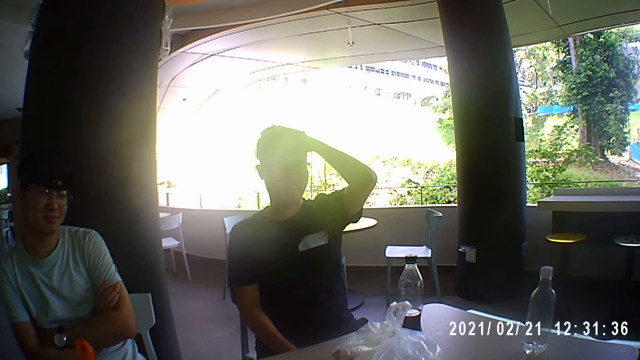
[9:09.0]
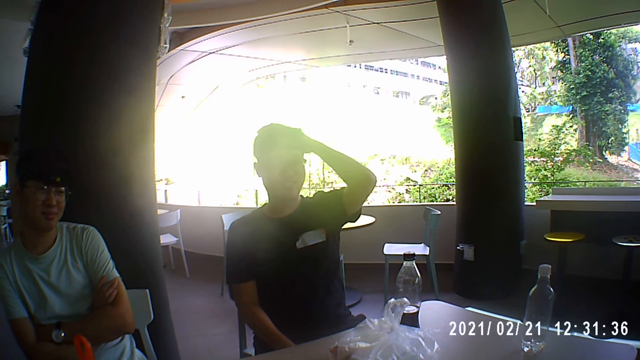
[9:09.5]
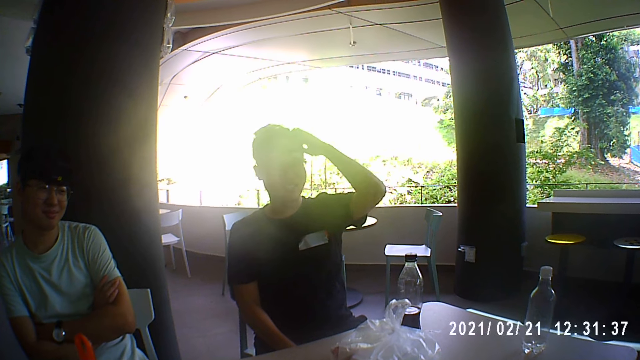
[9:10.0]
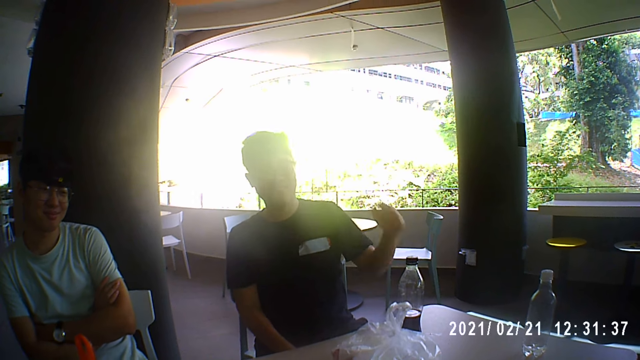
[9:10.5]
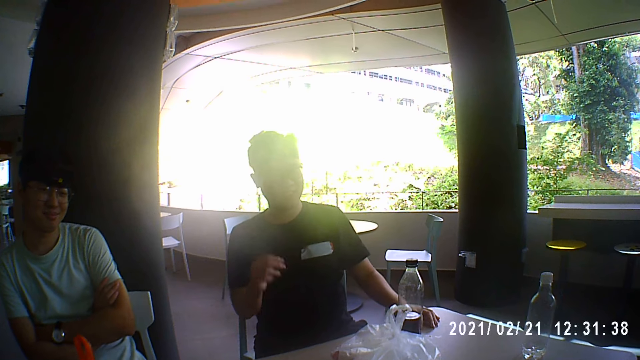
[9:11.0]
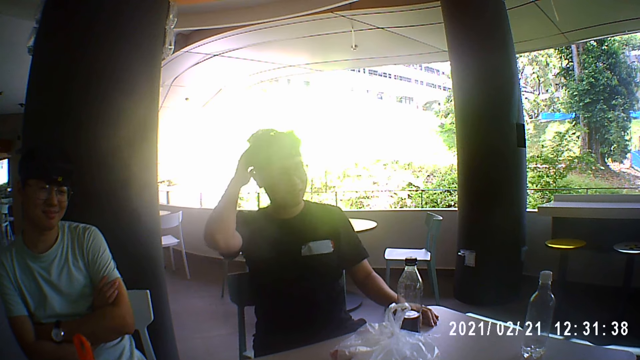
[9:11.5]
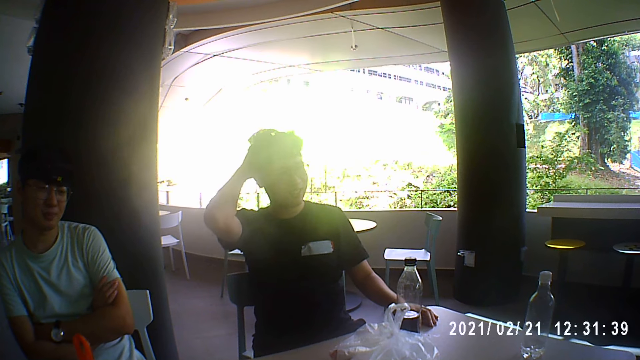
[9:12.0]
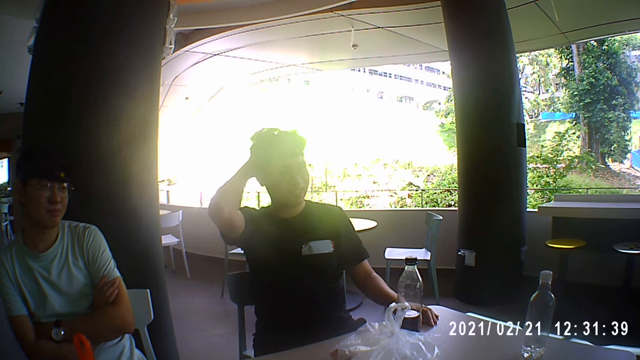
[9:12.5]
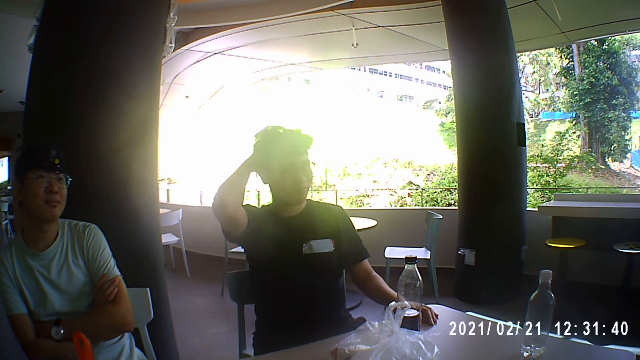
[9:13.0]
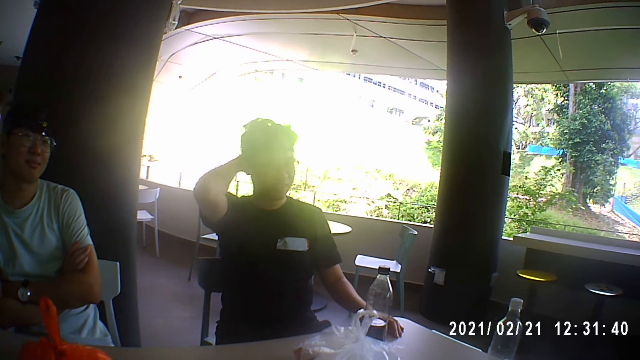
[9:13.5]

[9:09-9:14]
The man places his left hand on the table. He touches his head, on his hair, with his right hand.

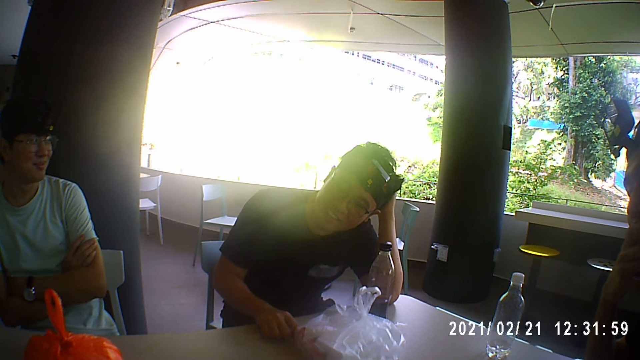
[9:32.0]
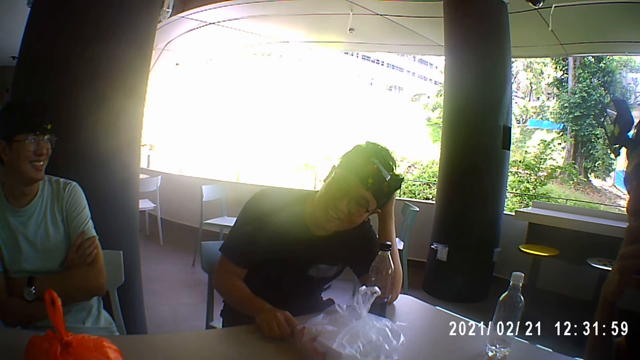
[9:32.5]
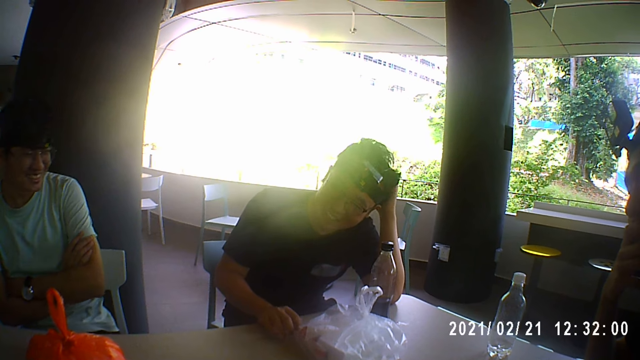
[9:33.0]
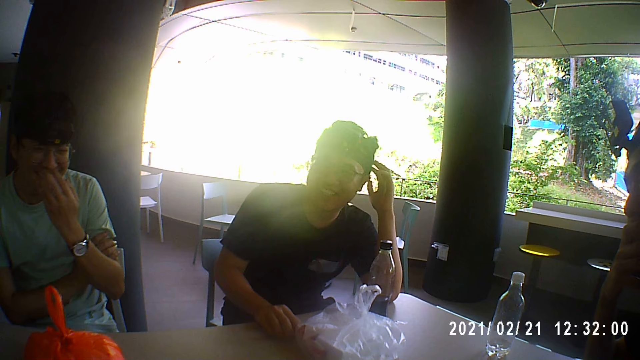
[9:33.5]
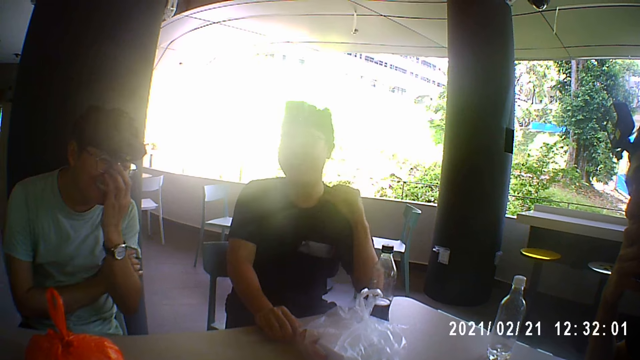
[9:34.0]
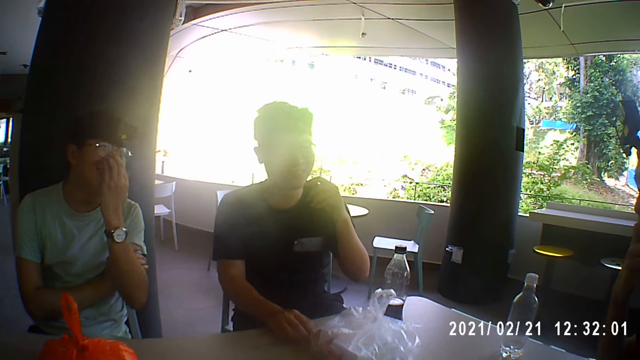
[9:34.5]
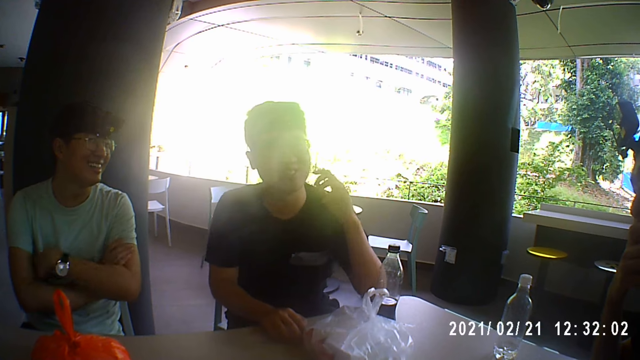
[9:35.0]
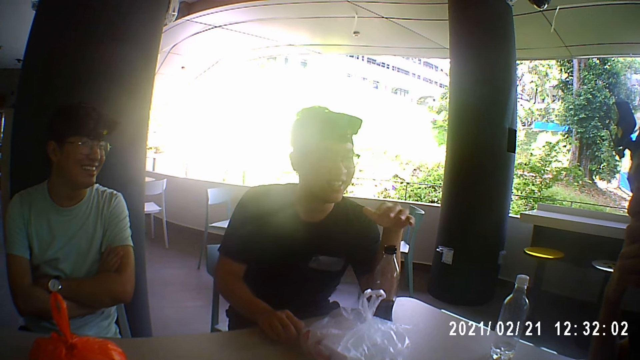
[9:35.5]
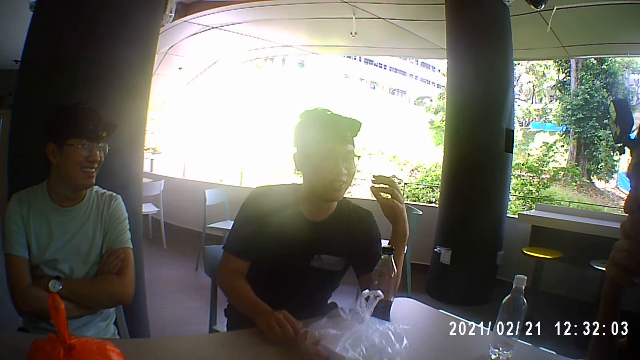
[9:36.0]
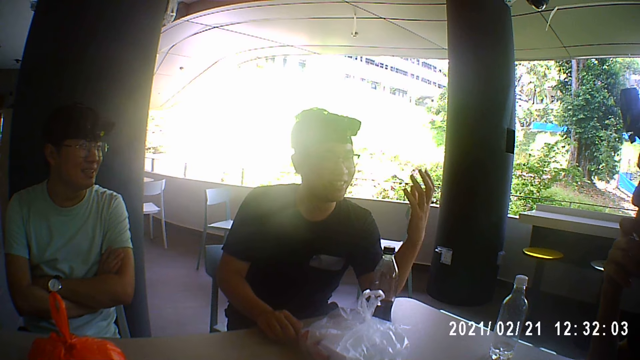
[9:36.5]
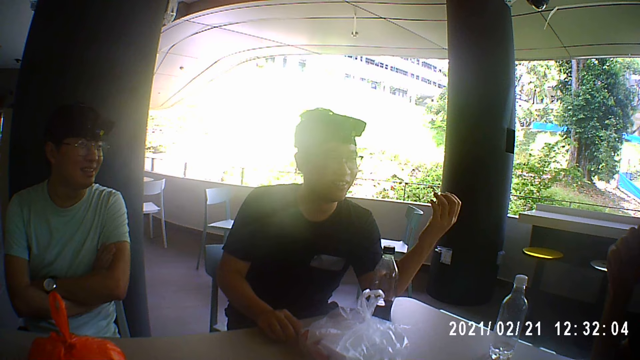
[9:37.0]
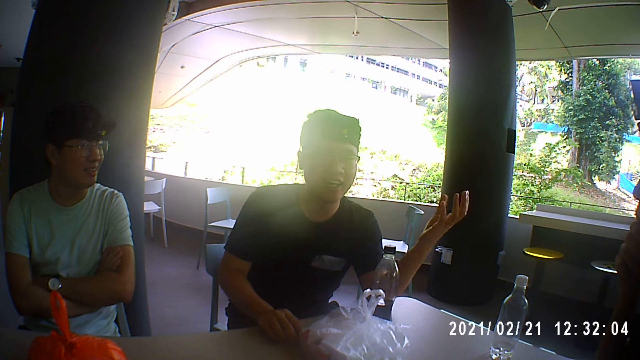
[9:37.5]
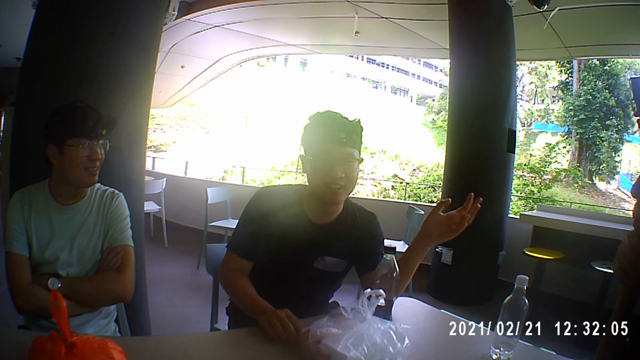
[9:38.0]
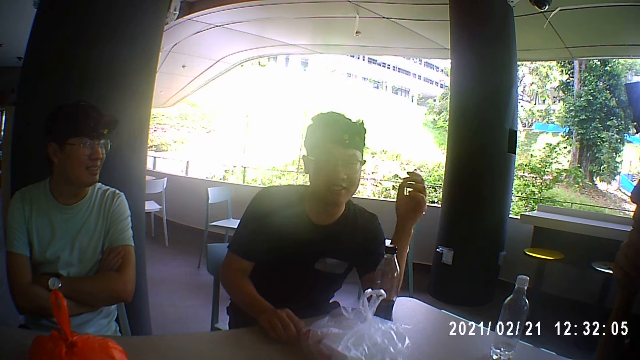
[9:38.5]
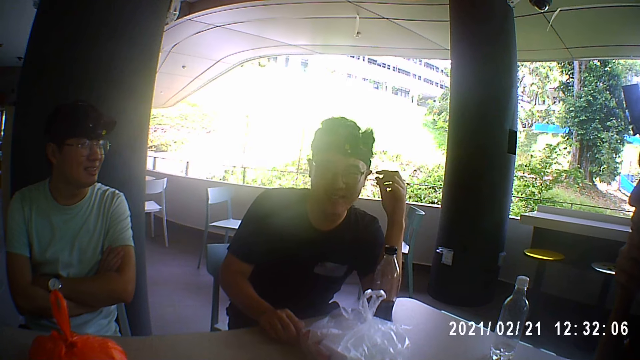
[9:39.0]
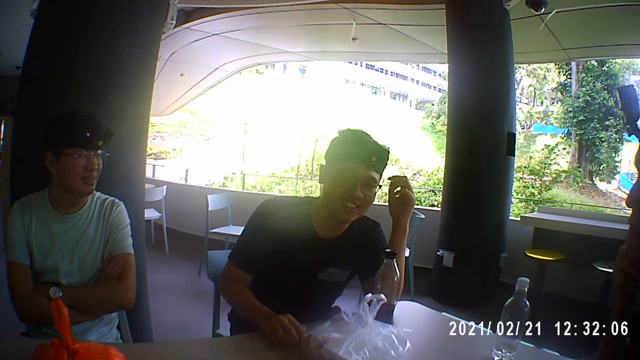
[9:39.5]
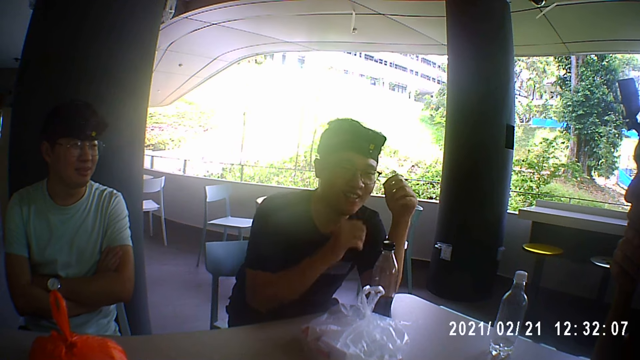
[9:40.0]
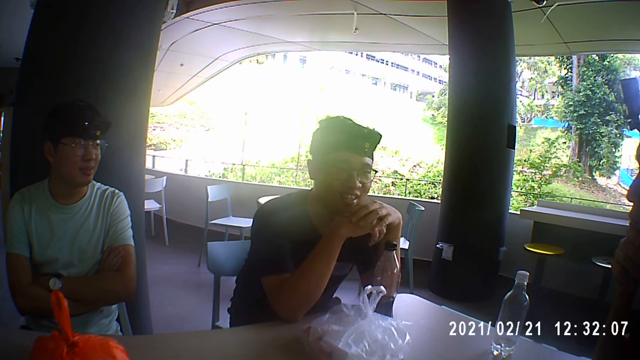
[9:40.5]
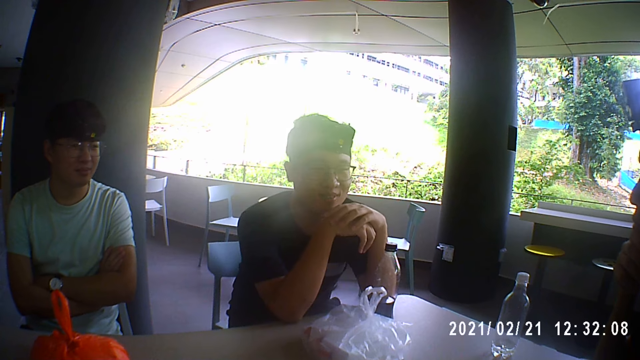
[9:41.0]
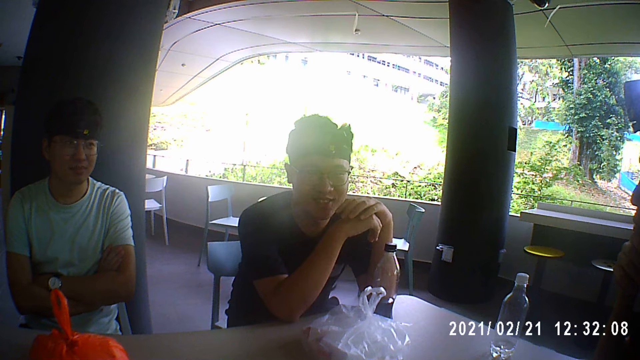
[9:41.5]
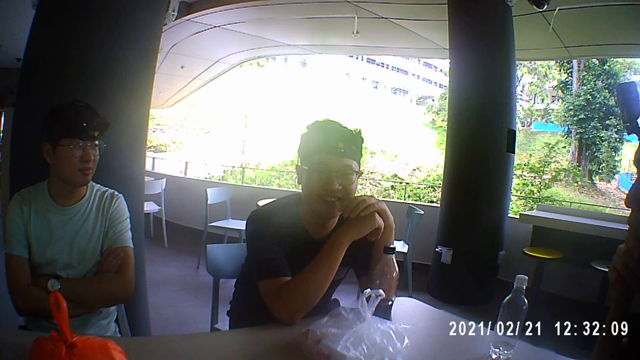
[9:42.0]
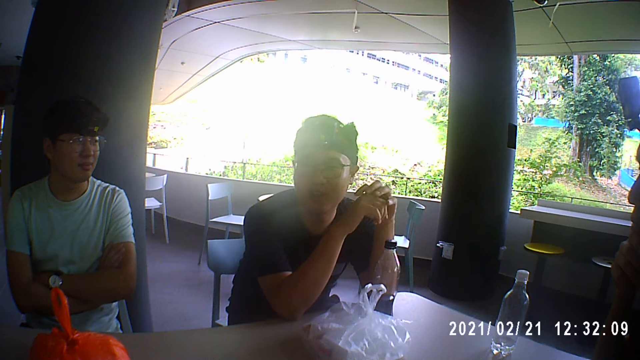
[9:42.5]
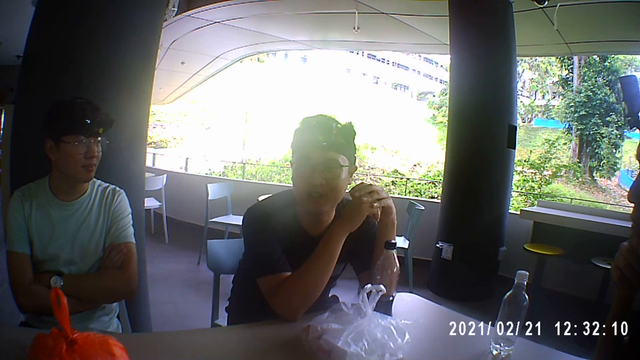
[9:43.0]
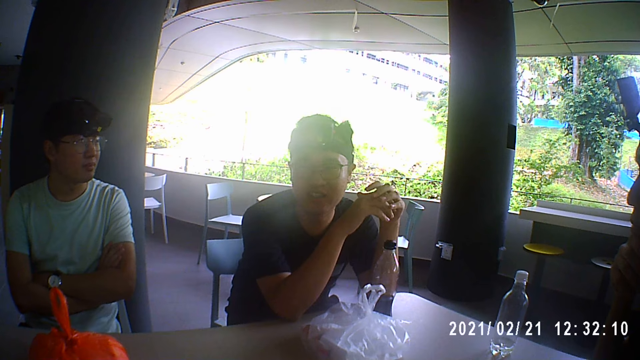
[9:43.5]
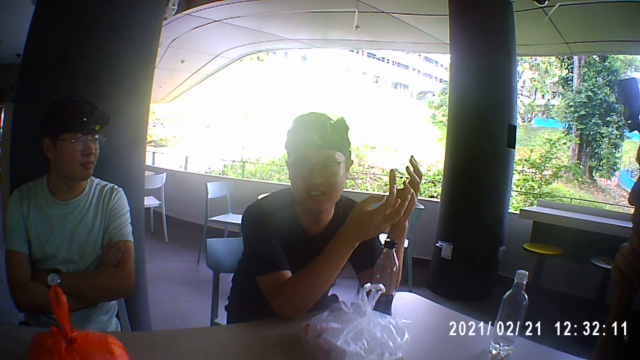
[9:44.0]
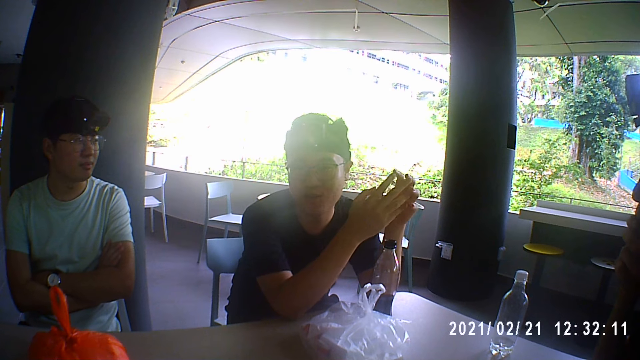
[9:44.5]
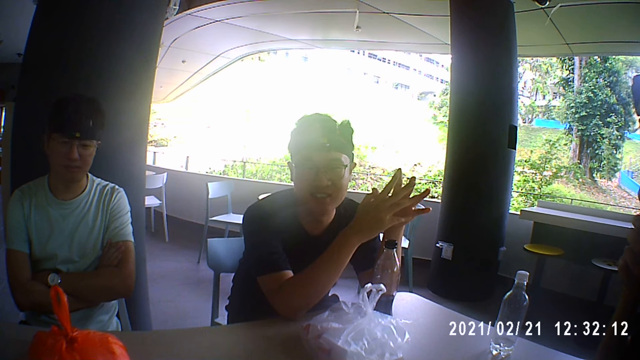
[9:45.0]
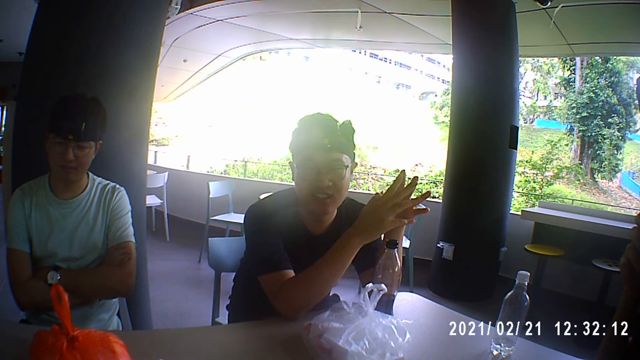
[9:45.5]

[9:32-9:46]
A man touches his face with his left hand. Another man places his left hand on the table. The first man folds his hand. The other man puts both hands together.

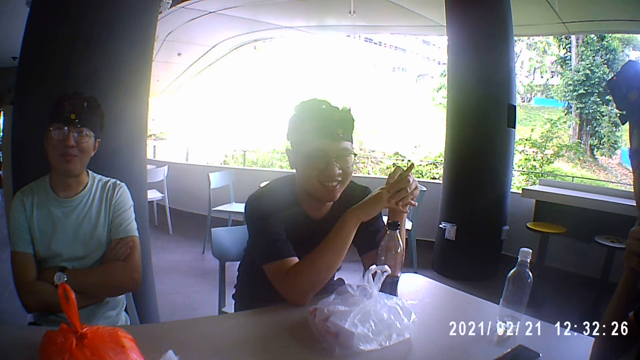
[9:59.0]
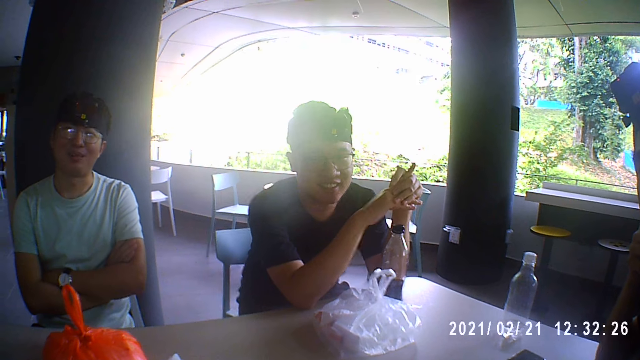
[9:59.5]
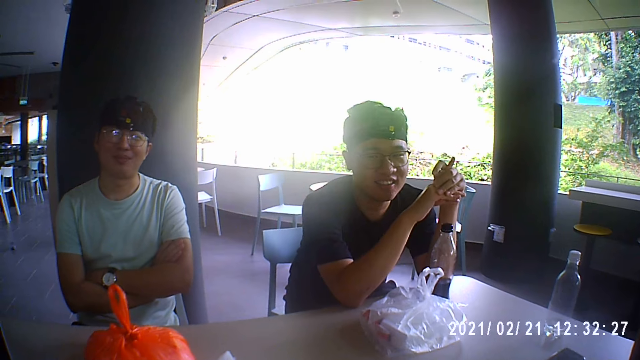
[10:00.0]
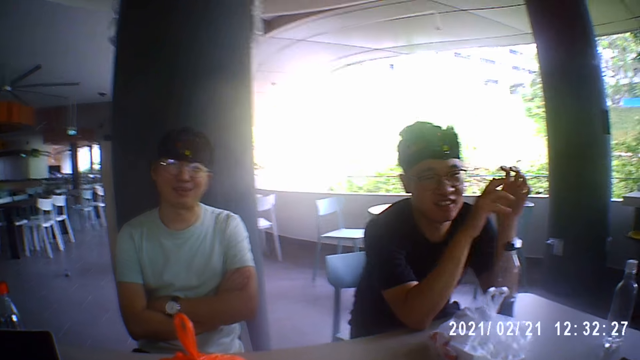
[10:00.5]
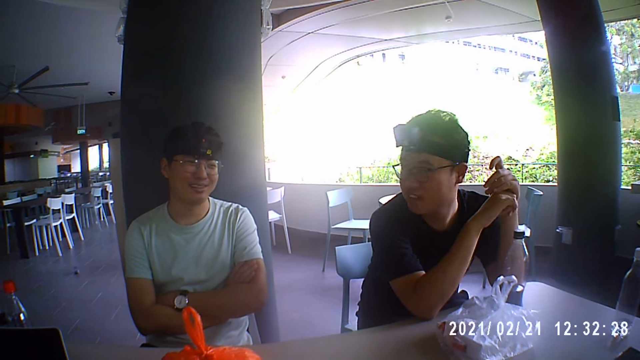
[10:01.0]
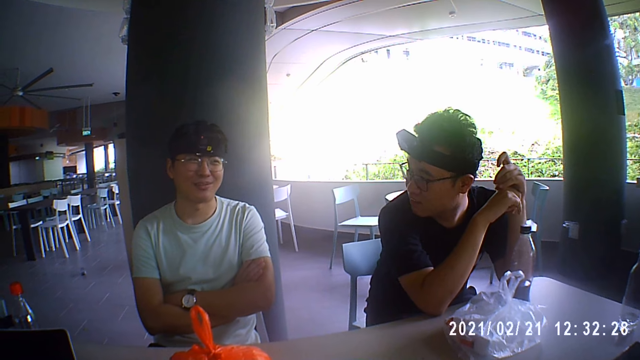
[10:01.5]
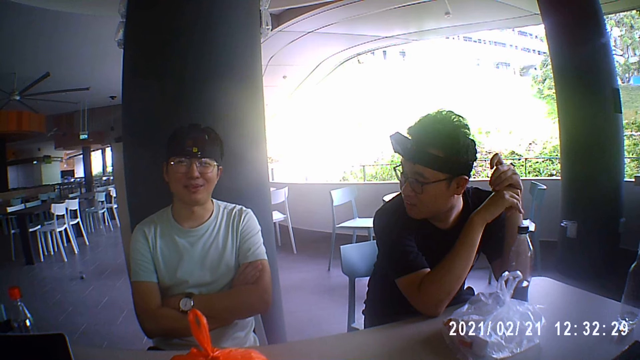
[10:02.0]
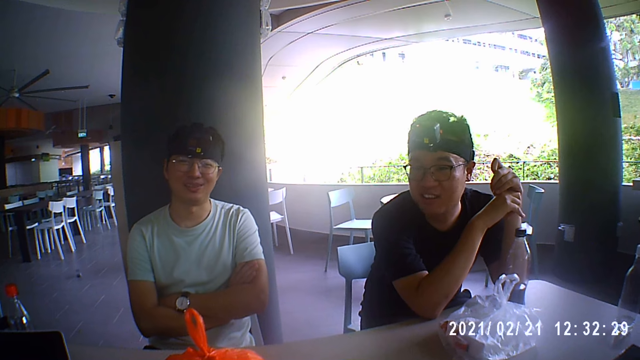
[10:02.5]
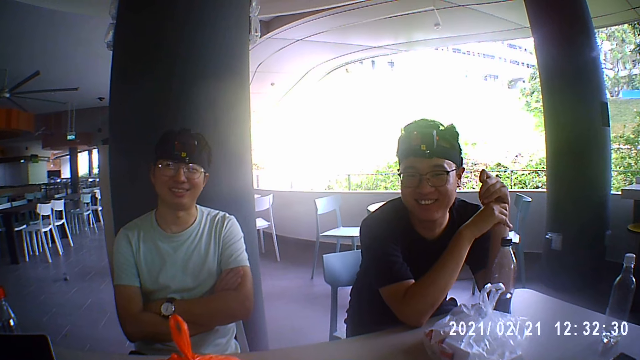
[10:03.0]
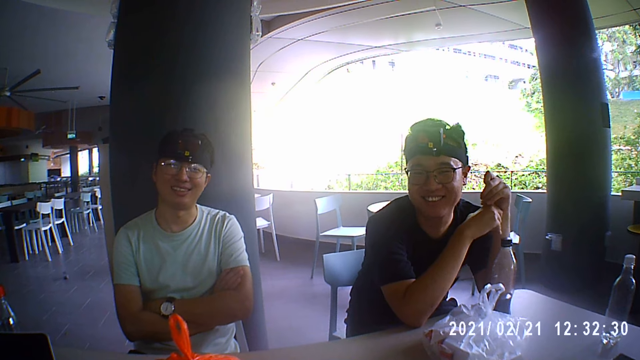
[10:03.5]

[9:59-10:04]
A man interacts with the camera wearer. The man dialogues with the camera wearer.
